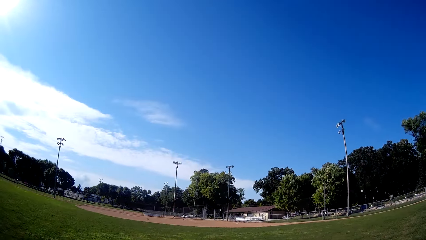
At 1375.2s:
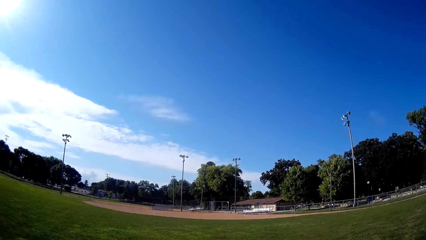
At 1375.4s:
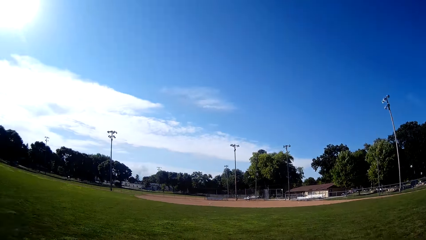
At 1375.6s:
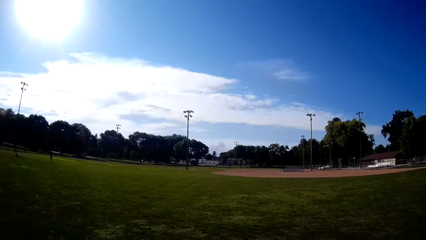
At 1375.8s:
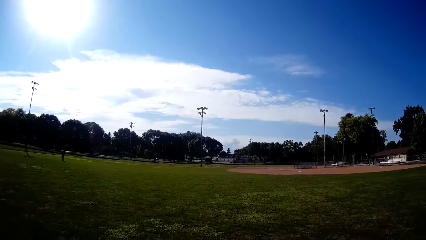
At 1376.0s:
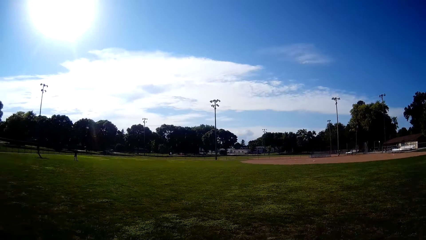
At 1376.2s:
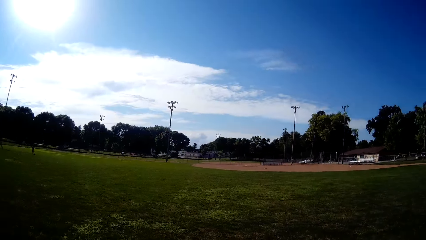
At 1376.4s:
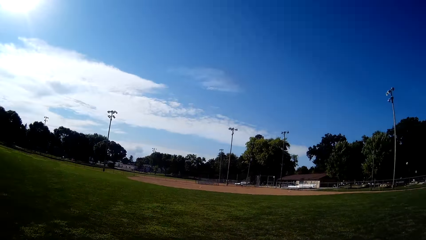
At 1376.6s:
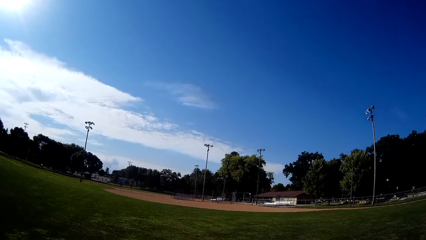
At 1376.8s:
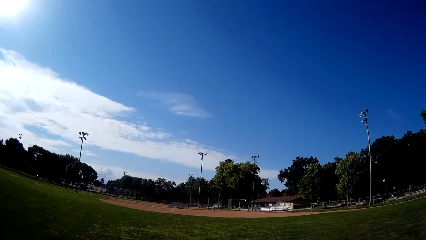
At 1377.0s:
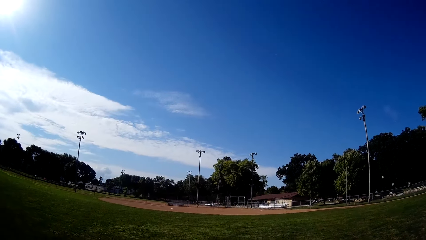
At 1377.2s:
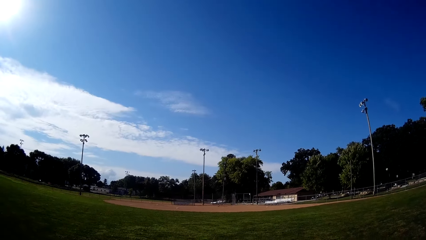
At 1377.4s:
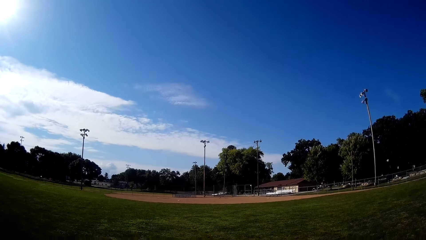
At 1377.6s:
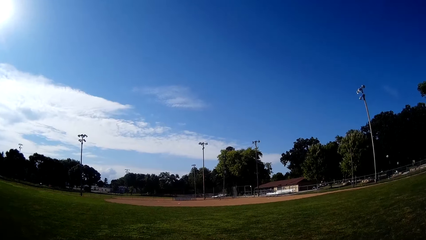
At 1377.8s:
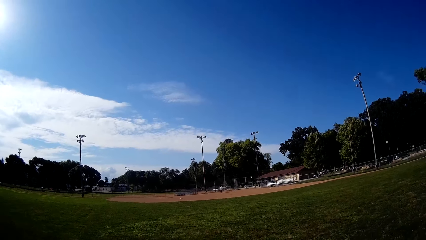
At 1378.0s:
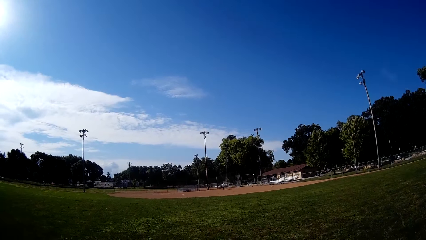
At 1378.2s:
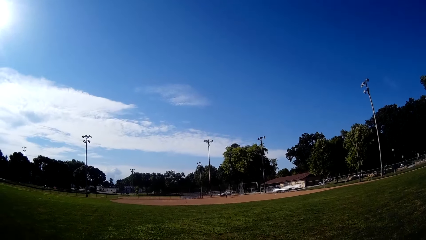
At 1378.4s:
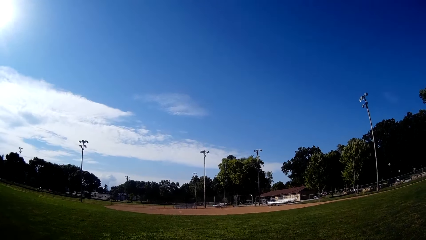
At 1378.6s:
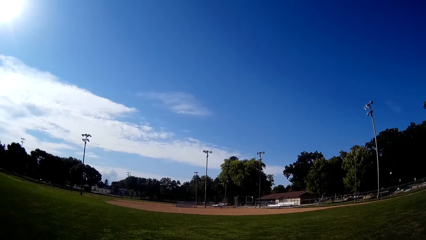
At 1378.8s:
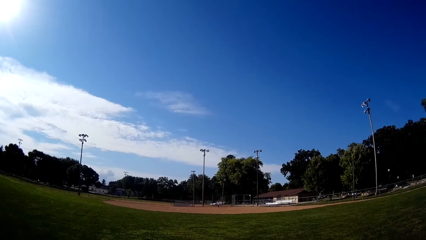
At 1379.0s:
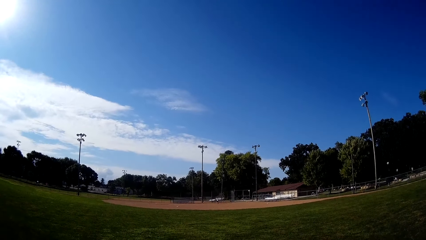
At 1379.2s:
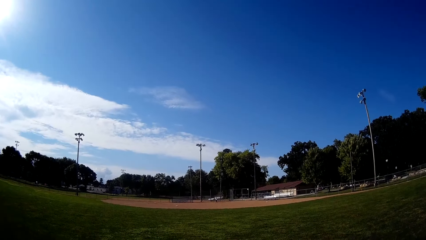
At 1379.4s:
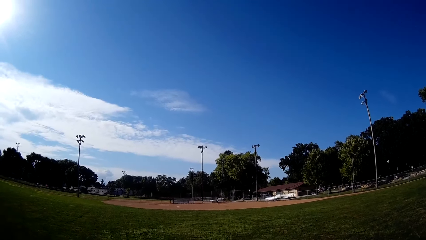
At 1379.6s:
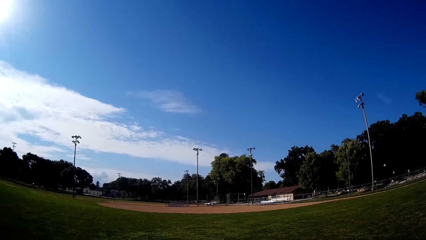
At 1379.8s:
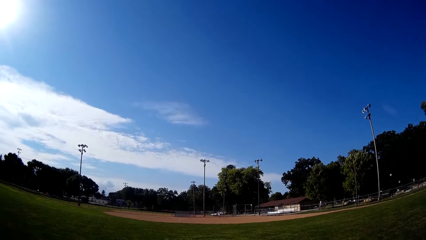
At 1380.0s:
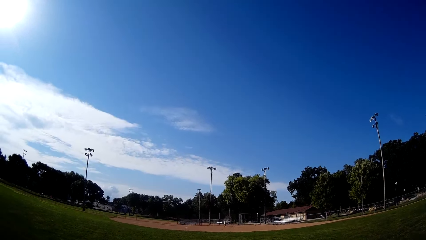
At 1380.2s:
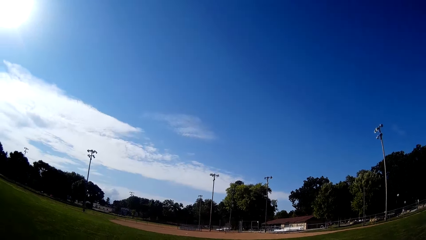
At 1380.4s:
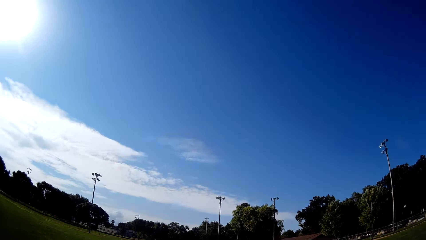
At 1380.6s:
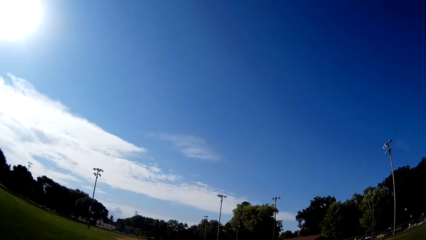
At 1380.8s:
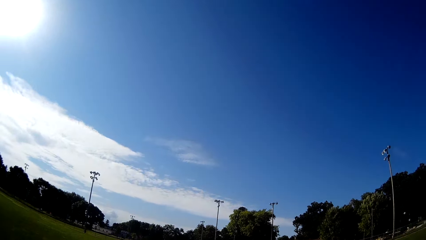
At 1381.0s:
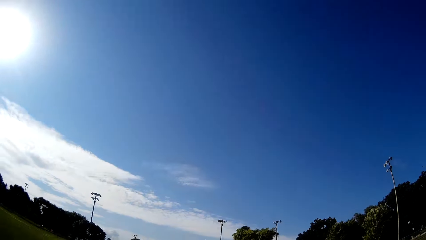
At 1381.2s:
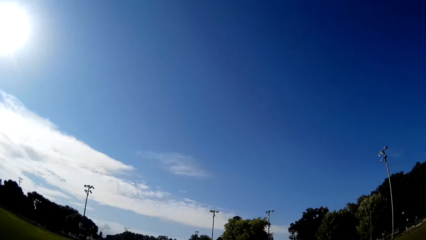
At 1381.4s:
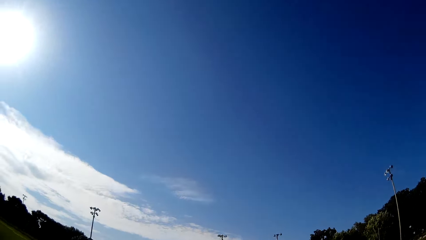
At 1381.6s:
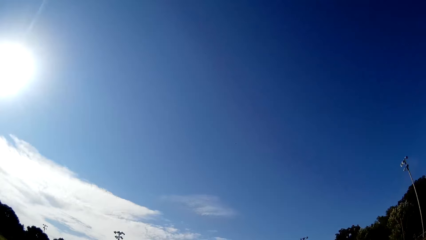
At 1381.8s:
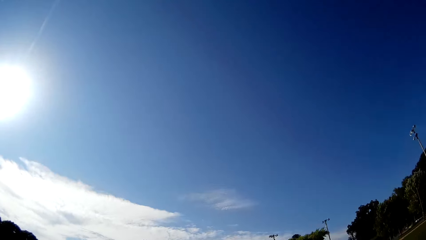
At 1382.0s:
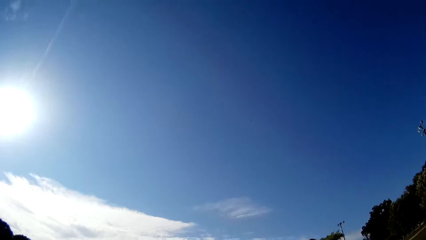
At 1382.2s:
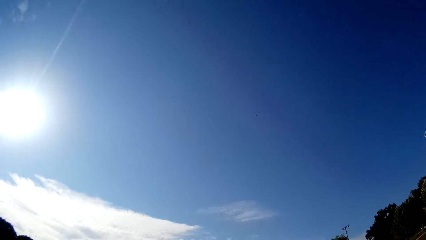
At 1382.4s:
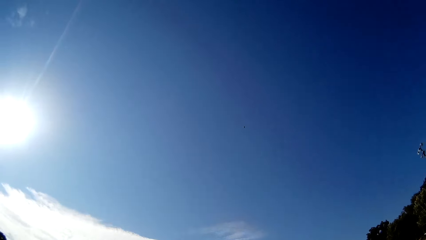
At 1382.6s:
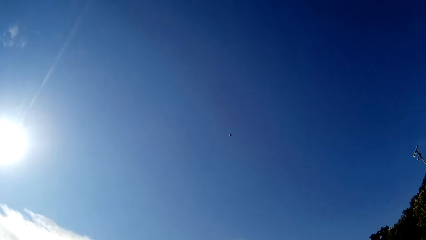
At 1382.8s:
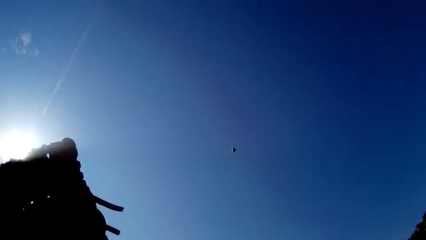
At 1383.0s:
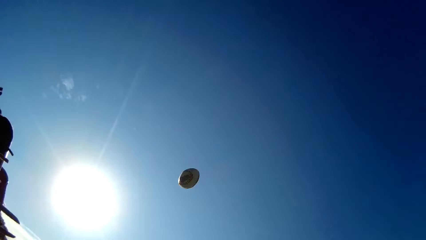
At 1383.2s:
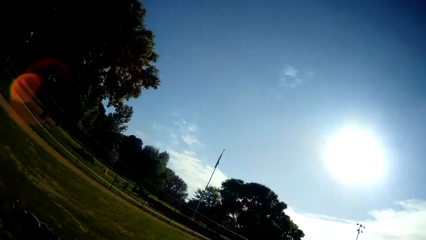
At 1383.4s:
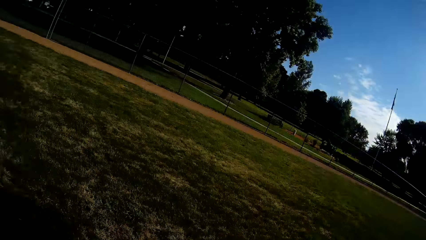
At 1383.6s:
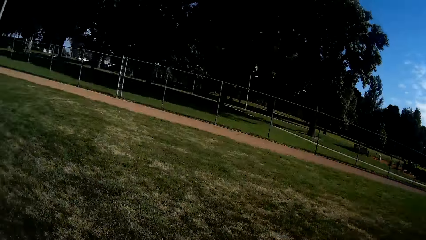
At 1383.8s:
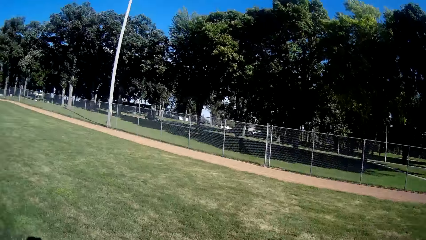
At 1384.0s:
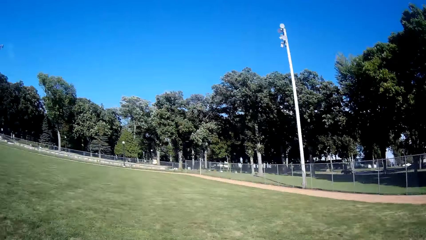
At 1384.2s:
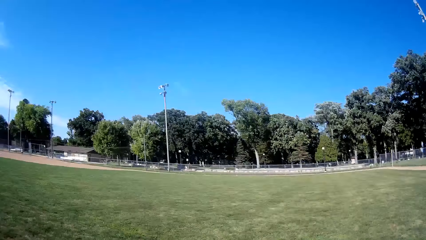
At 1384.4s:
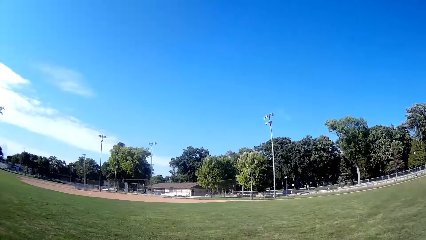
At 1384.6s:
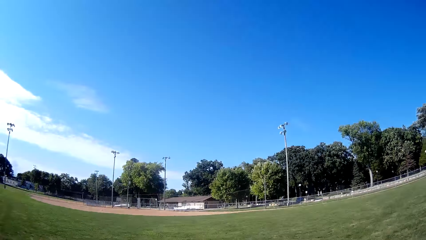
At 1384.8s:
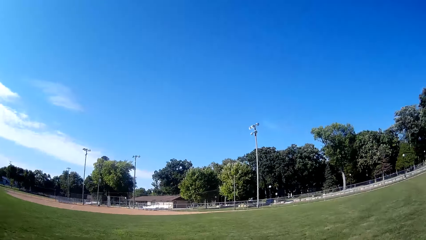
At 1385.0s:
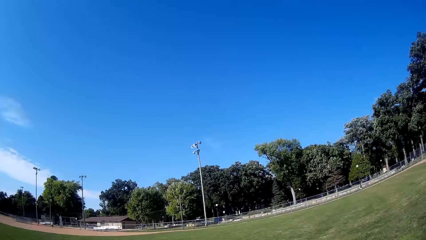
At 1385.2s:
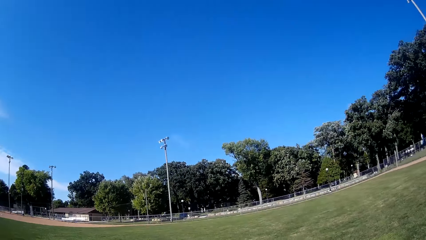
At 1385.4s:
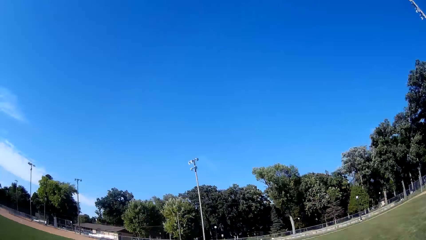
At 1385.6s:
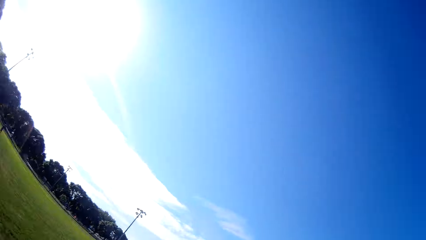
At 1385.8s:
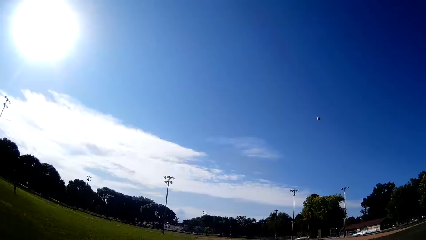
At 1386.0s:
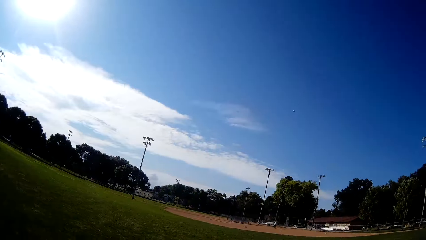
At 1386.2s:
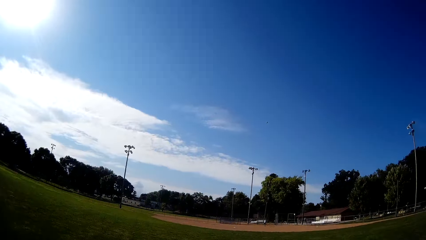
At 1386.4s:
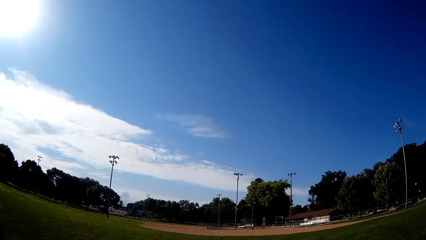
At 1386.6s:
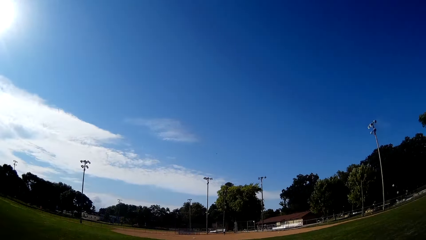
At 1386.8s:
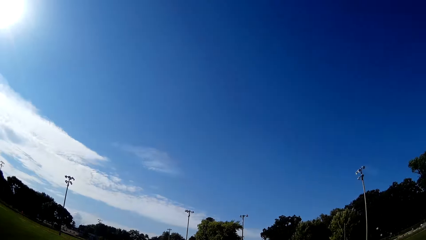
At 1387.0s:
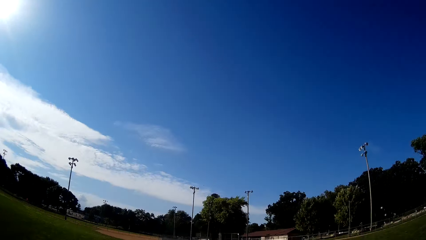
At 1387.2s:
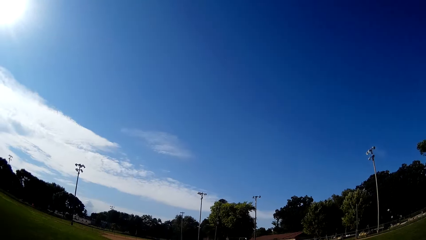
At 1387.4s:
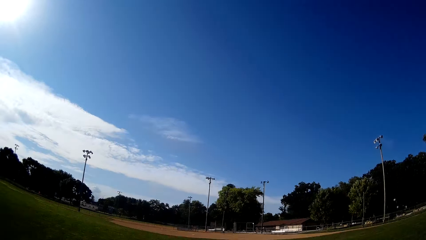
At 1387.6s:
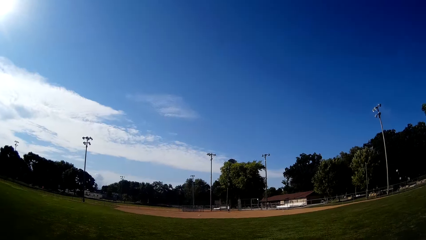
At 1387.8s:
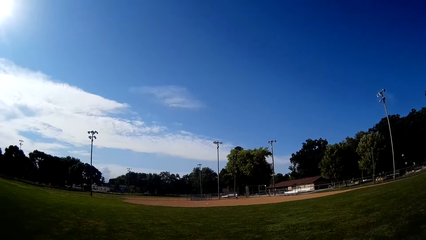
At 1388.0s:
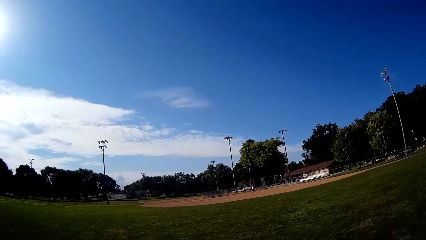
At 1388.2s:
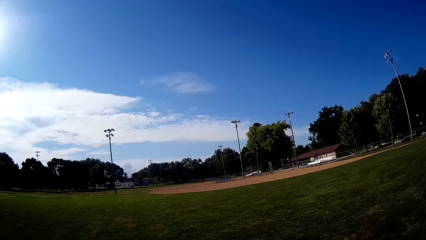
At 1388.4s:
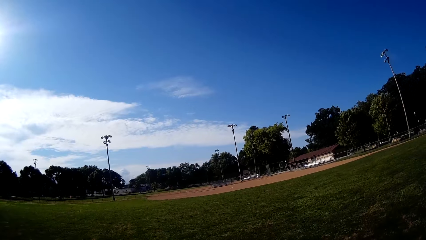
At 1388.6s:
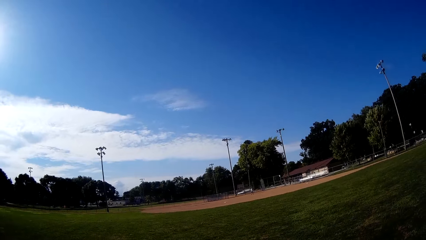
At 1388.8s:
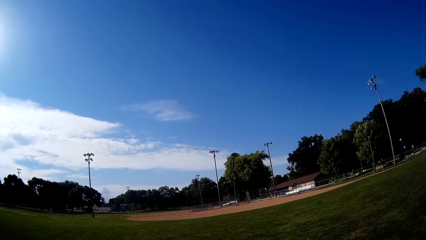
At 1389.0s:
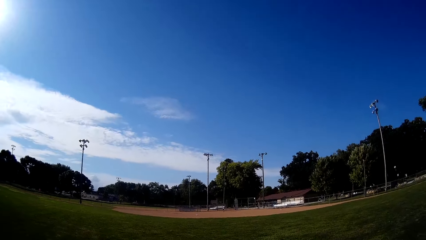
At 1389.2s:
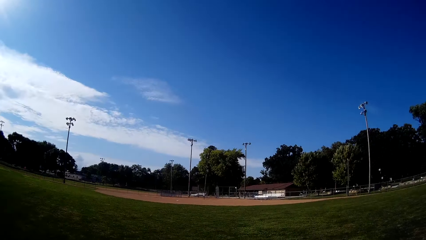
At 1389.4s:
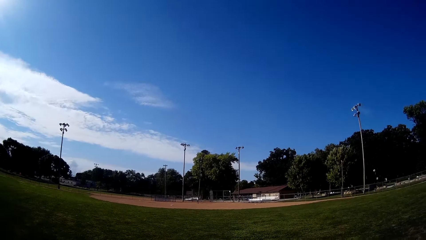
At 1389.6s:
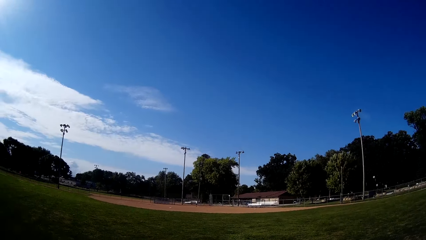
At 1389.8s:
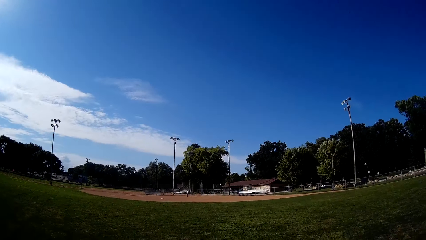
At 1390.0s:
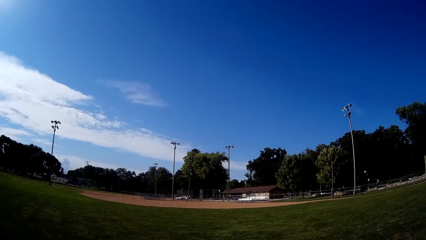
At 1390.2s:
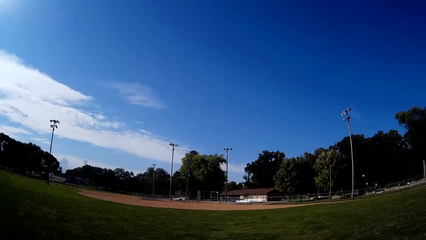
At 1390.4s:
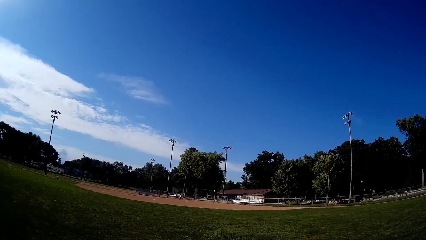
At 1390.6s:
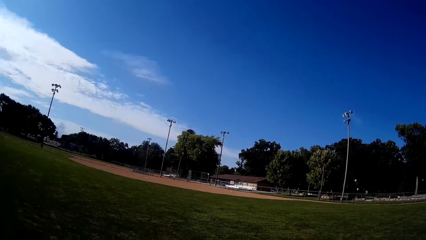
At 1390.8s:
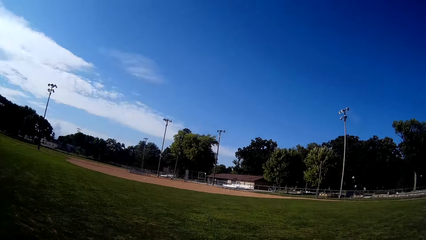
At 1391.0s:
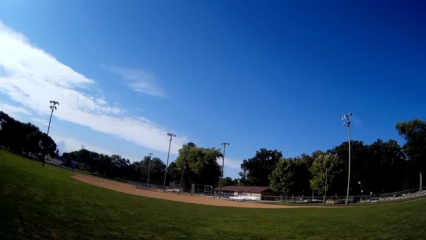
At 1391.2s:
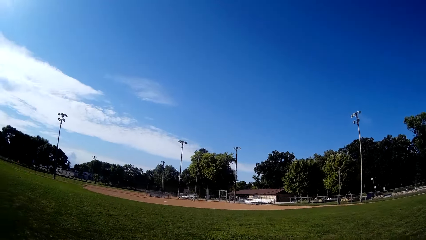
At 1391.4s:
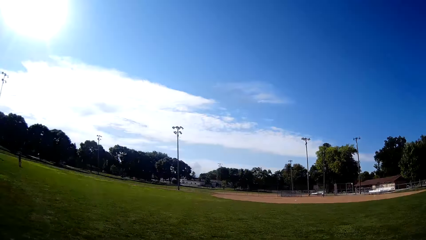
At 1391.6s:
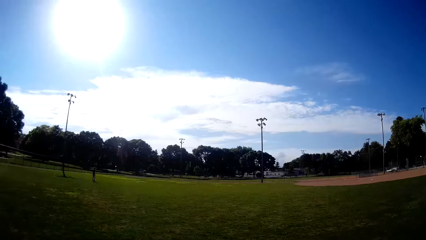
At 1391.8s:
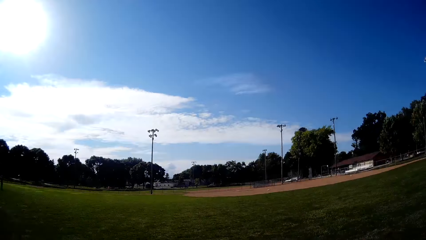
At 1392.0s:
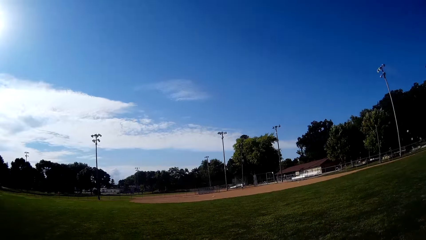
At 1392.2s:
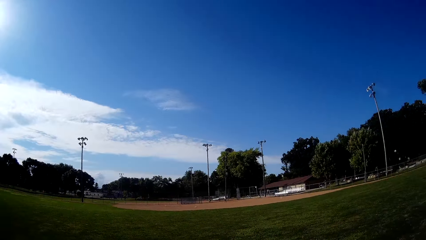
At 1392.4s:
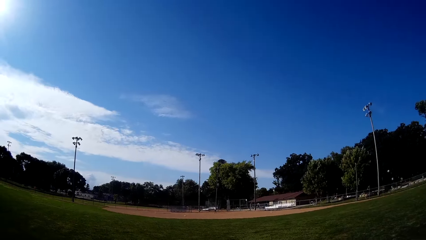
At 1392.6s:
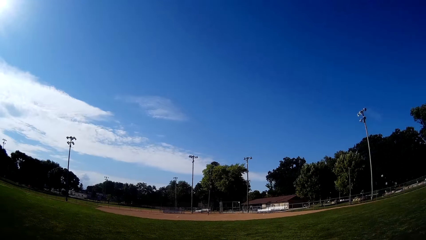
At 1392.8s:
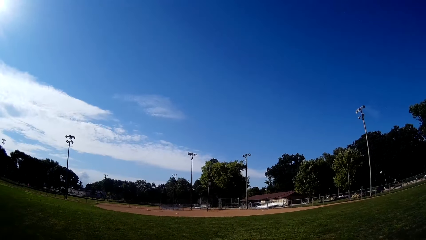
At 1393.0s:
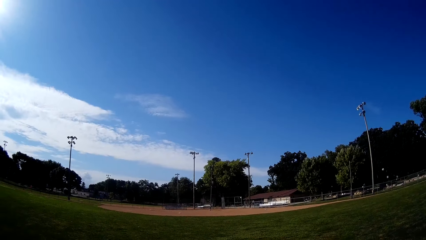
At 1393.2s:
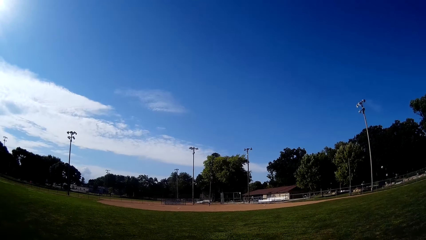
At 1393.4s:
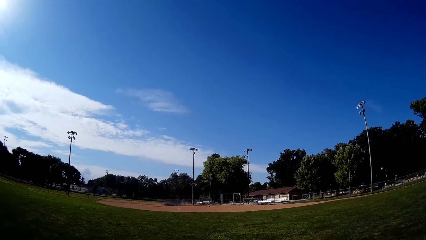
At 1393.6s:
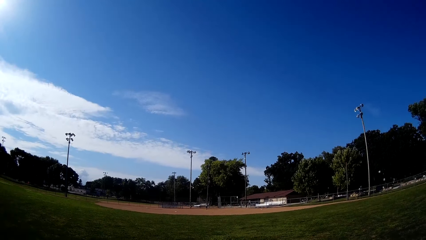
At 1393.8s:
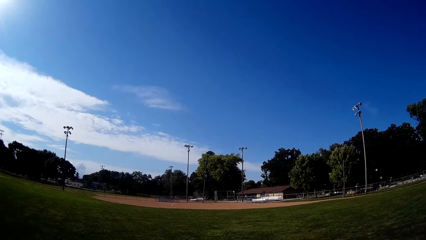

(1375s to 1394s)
A man bats the baseball to the camera wearer. The camera wearer times the baseball. He runs towards the direction of the baseball. He catches the baseball with the glove in his hand. He turns. He pitches the baseball to the man. He looks around. He times the baseball.
